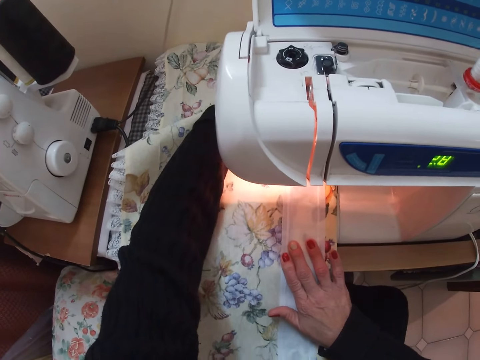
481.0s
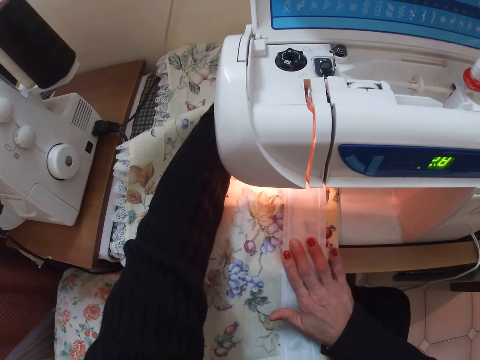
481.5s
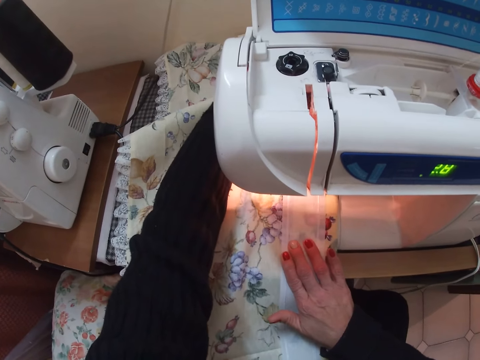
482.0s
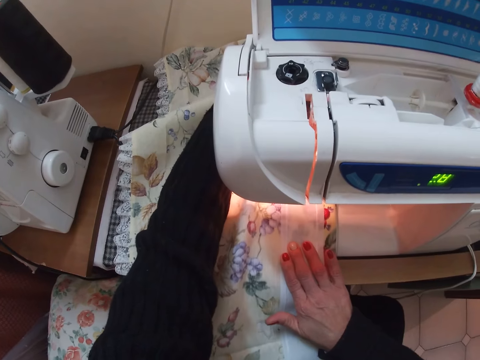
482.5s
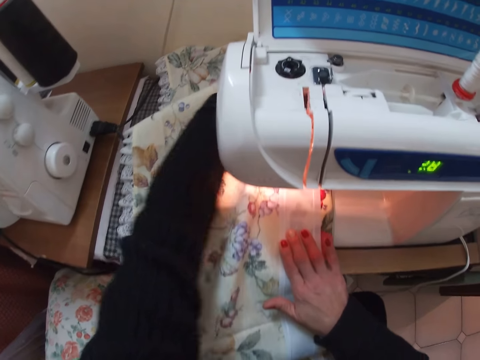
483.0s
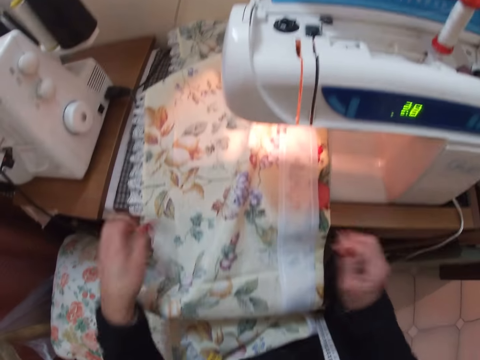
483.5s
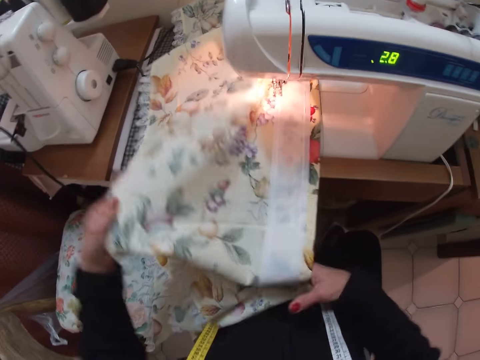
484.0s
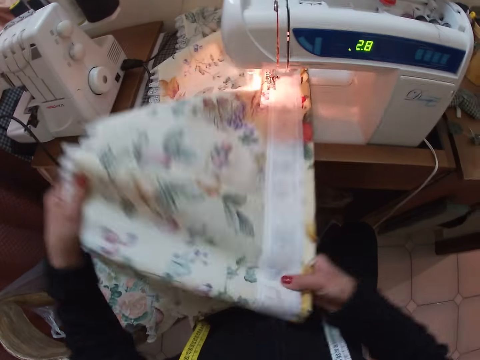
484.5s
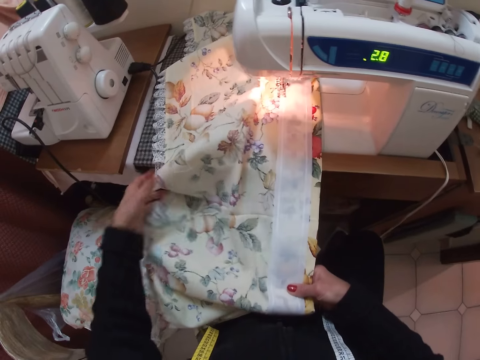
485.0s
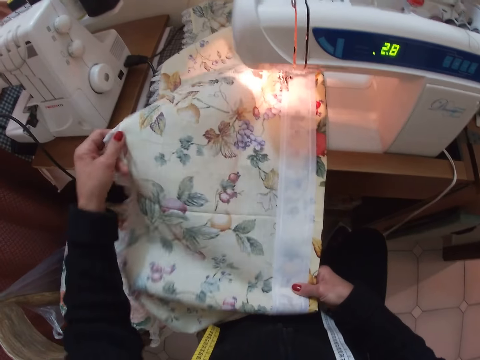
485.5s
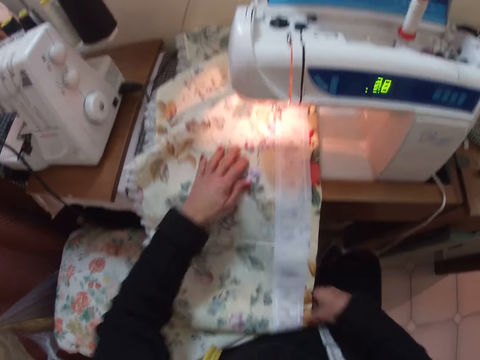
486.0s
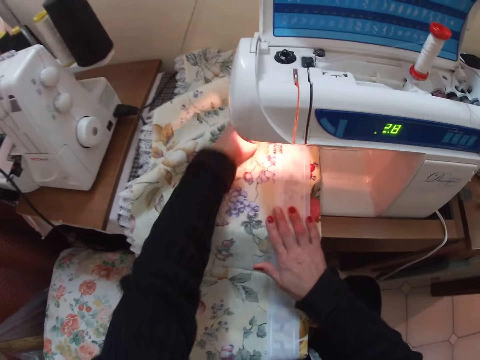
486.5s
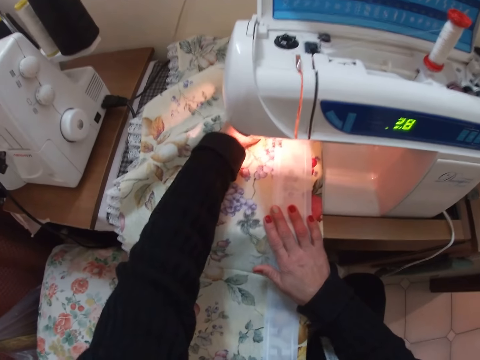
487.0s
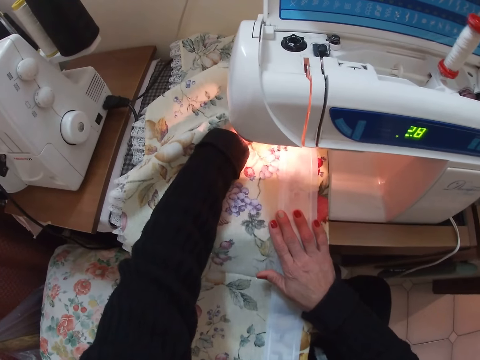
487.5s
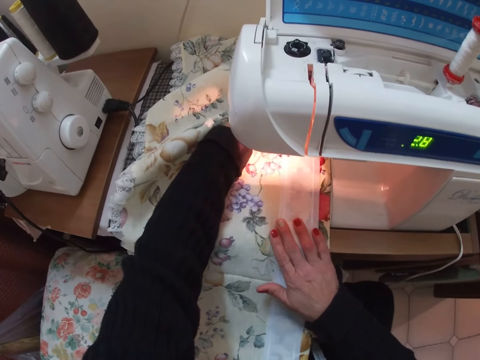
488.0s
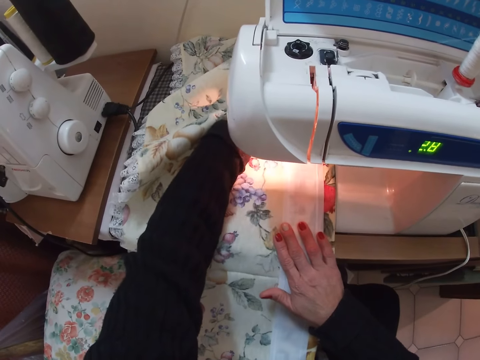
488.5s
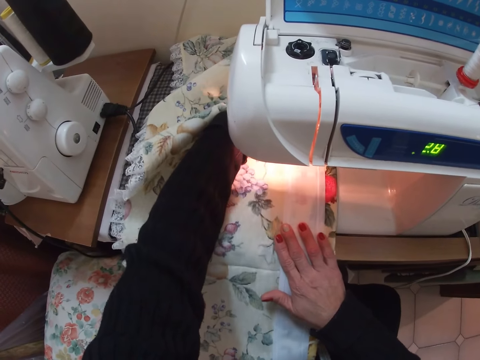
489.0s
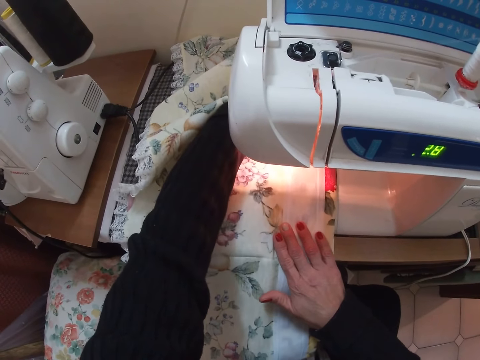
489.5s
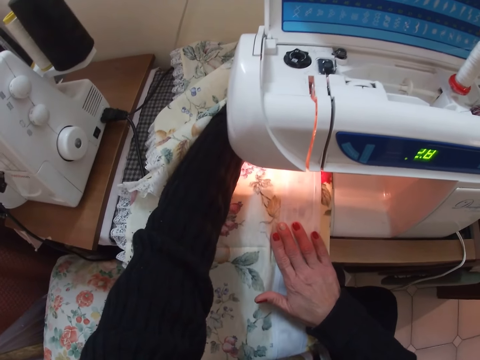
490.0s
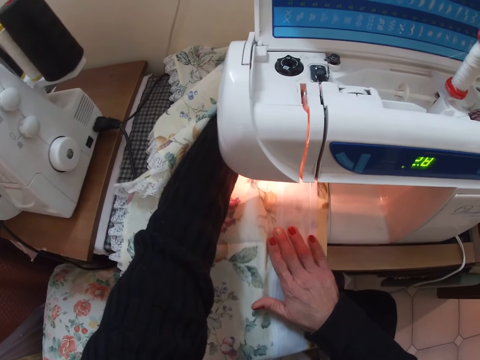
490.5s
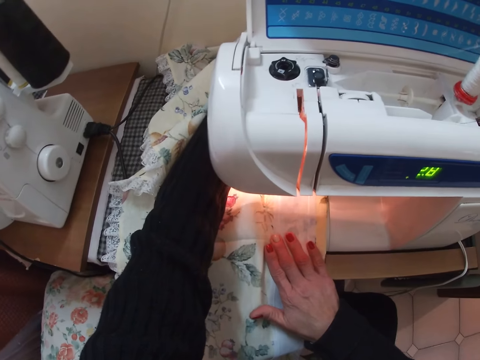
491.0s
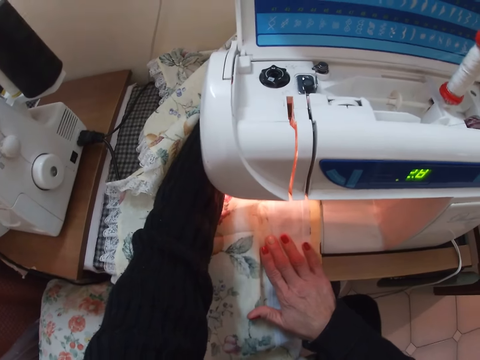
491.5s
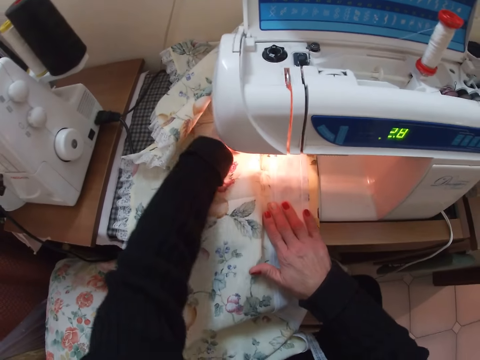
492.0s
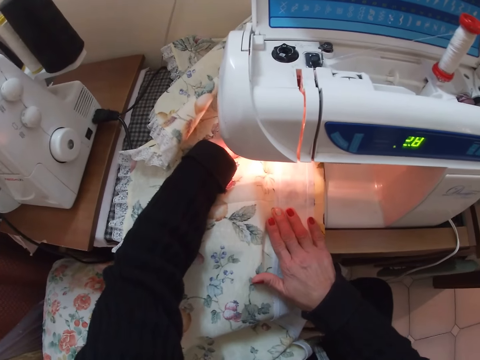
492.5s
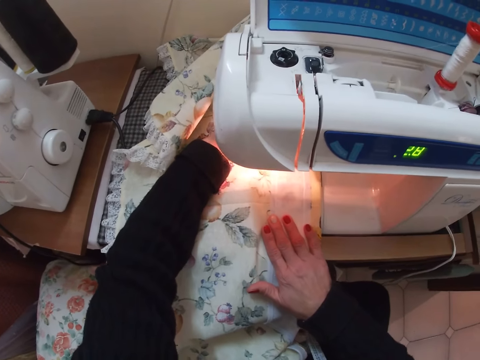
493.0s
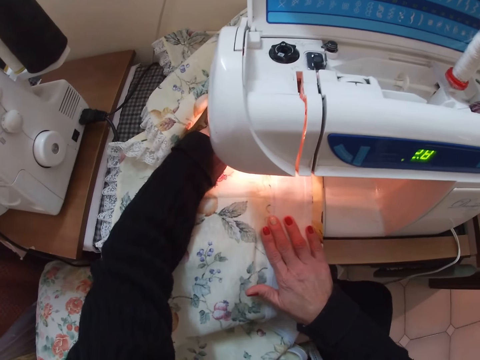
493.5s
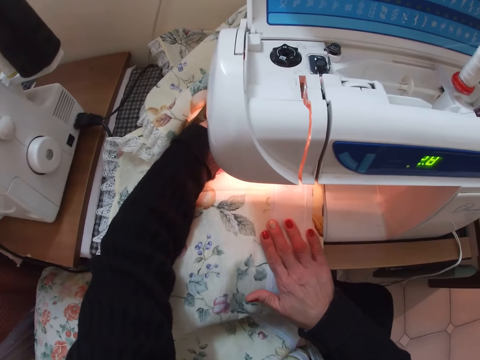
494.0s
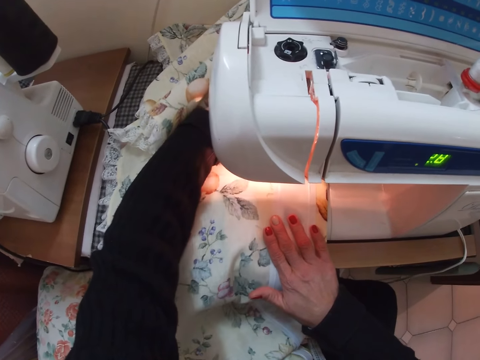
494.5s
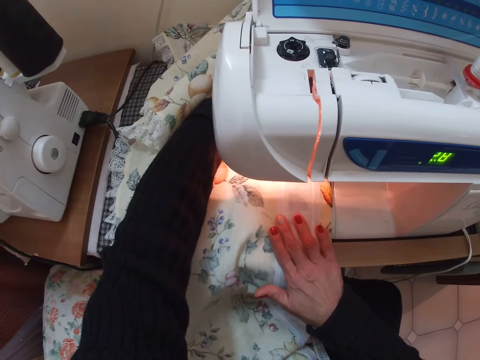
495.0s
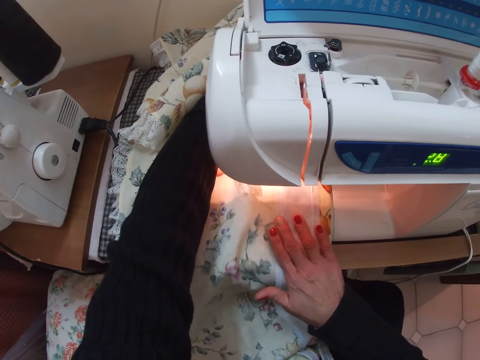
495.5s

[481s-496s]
The camera wearer straightens the fabric with both her hands. She sews the fabric and the piece of cloth with the sewing machine.

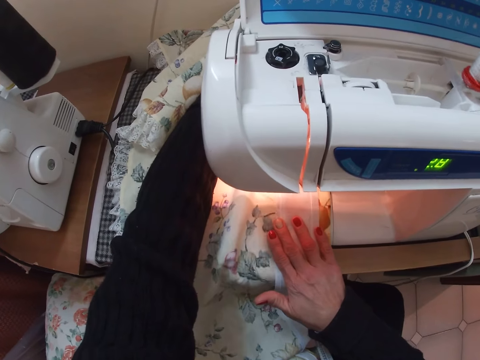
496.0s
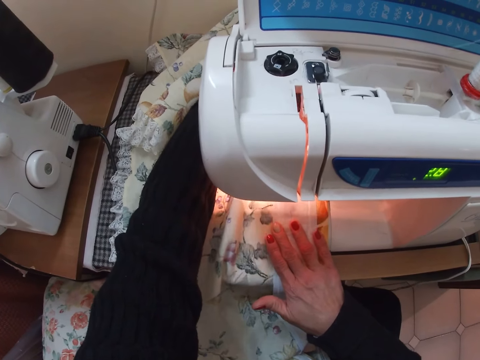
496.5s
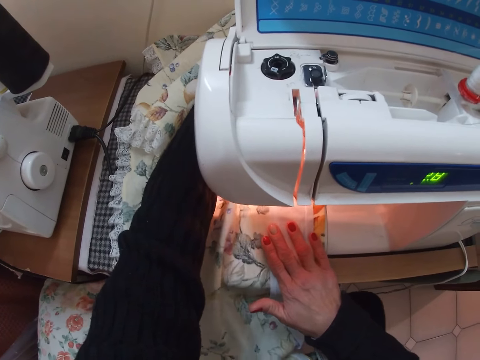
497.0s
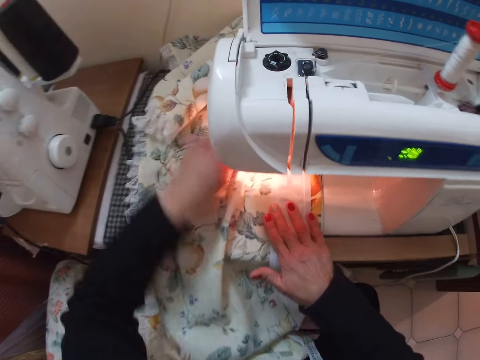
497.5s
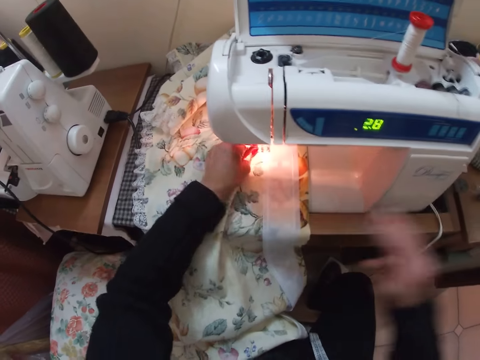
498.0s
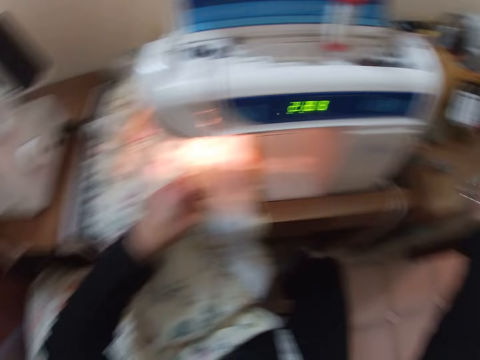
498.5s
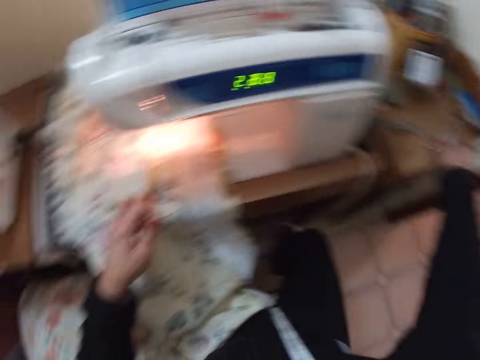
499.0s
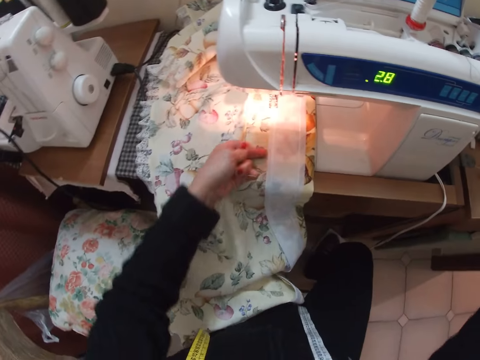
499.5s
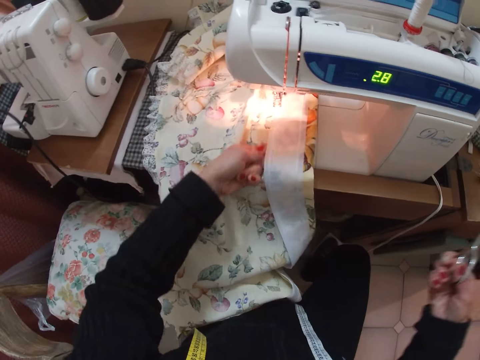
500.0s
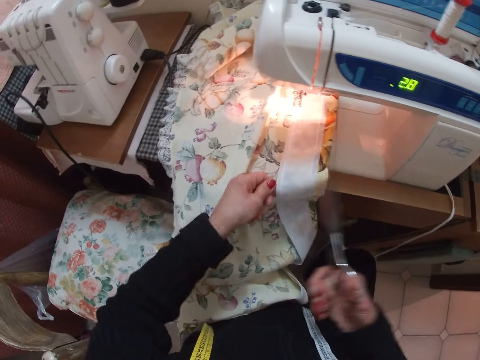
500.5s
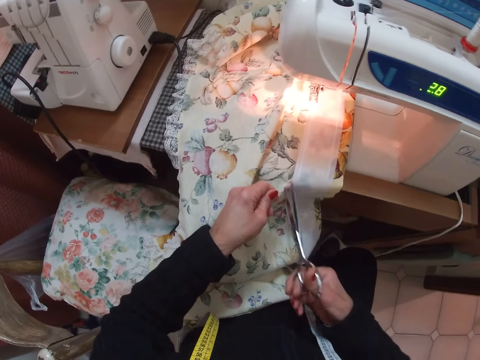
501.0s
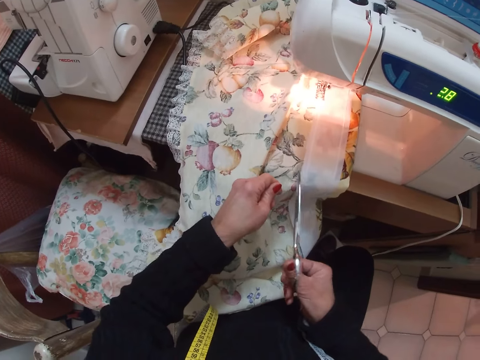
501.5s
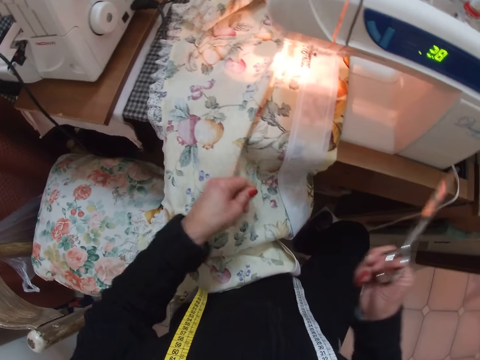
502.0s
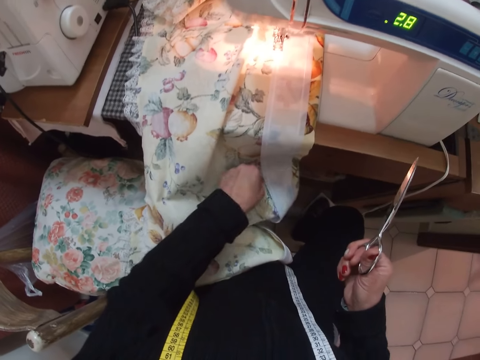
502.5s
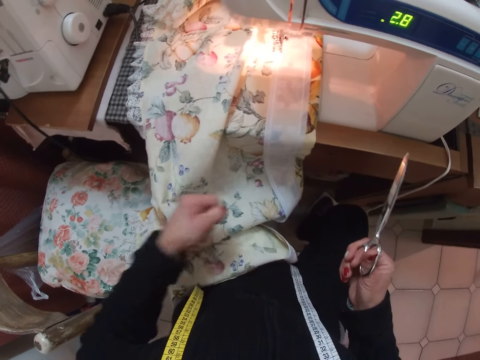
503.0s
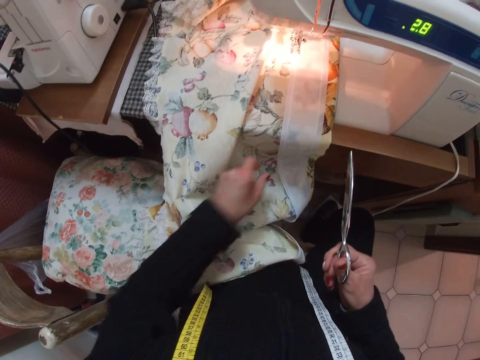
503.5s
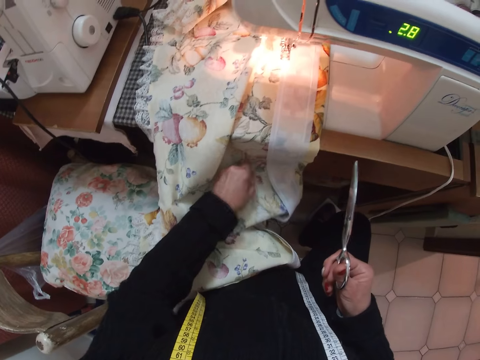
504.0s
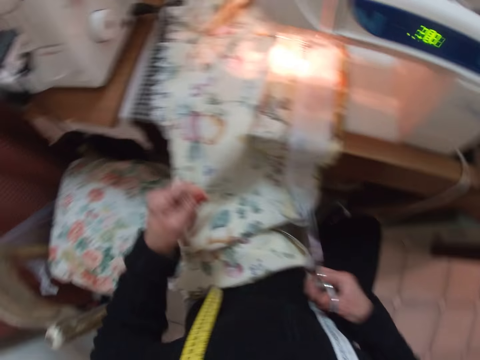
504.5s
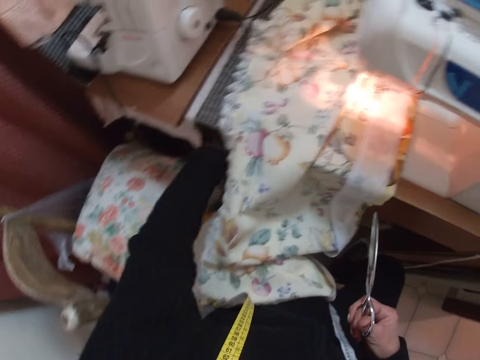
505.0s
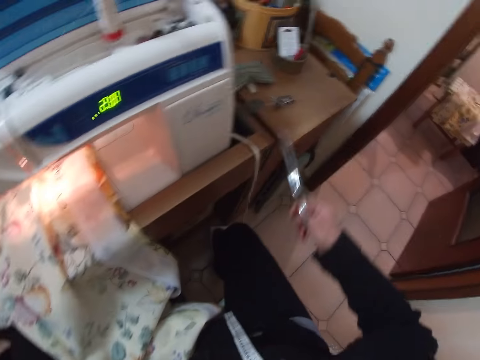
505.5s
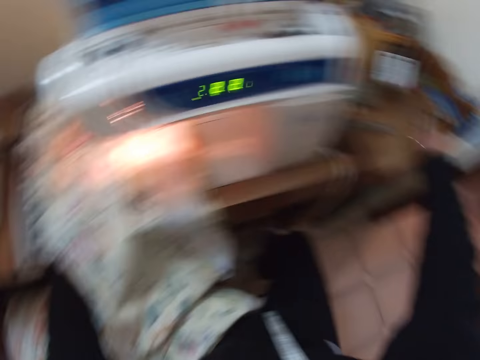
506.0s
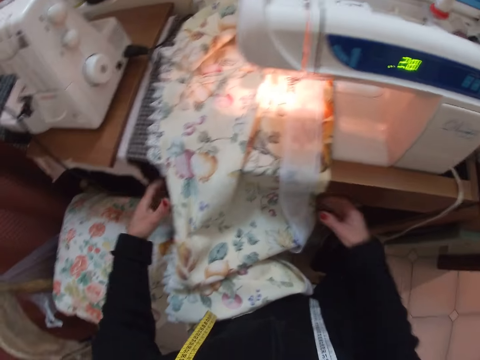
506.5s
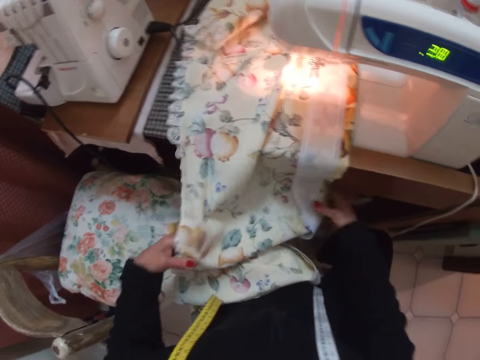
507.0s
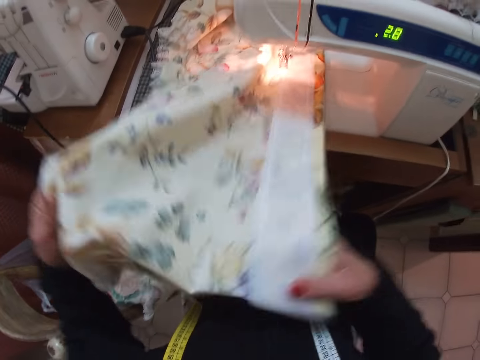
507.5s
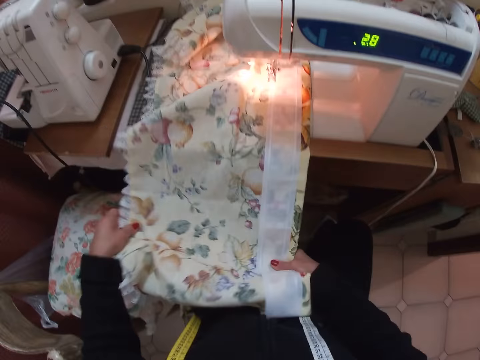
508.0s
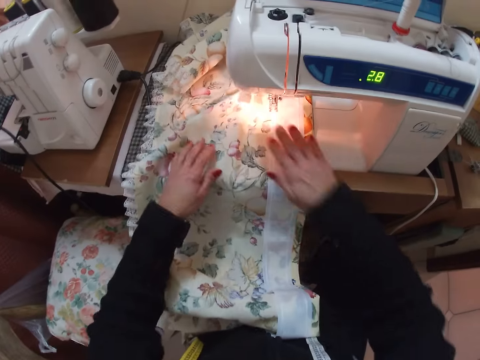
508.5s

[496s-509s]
The camera wearer holds a thread from the fabric with her left hand. She picks up the pair of scissors from the table with her right hand. She cuts the threads from the fabric with the scissors in her right hand. She picks threads from the fabric with her left hand. She places her left hand under the table. She places the scissors on the table. She straightens the fabric with both her hands.
